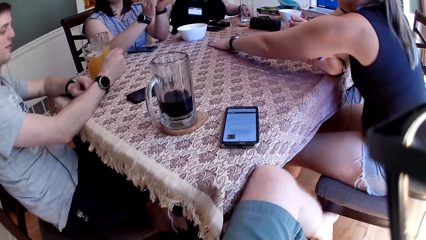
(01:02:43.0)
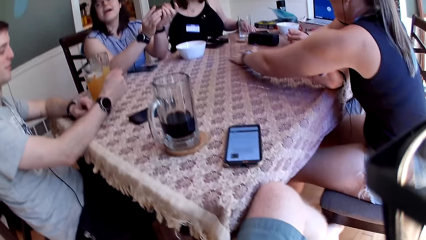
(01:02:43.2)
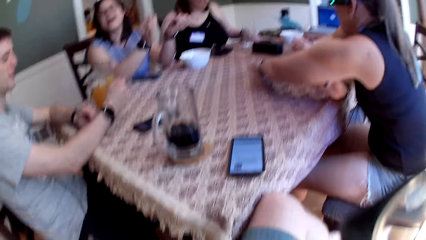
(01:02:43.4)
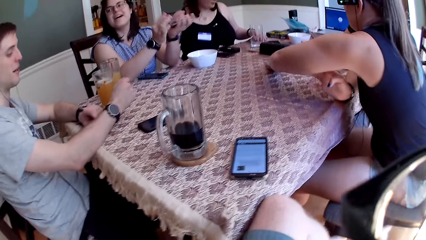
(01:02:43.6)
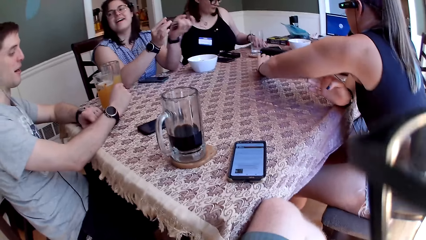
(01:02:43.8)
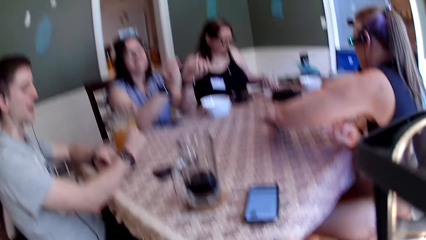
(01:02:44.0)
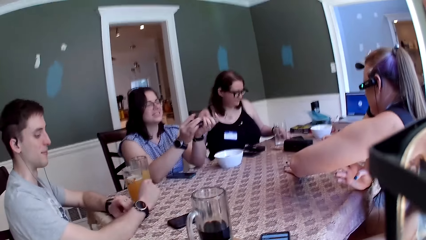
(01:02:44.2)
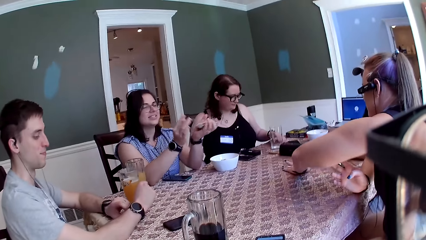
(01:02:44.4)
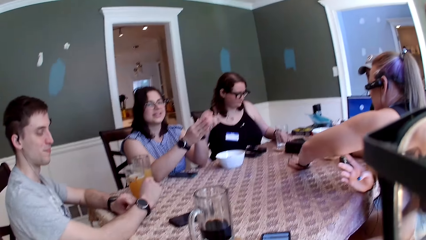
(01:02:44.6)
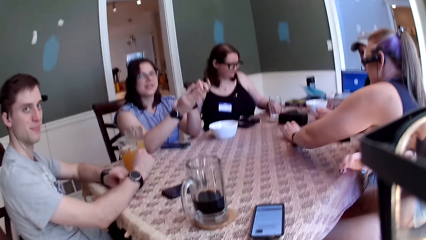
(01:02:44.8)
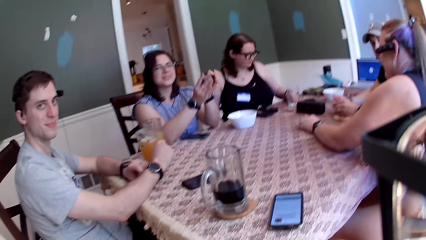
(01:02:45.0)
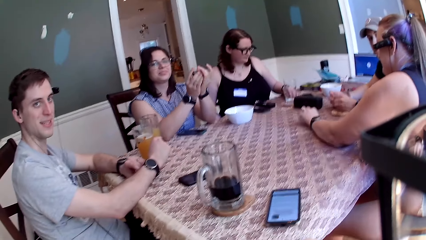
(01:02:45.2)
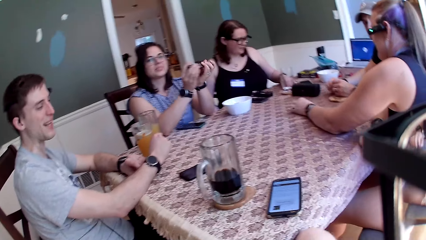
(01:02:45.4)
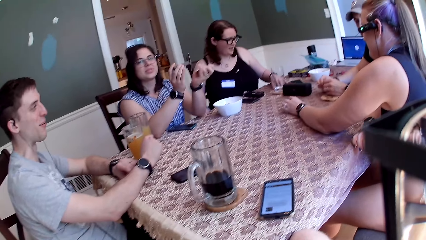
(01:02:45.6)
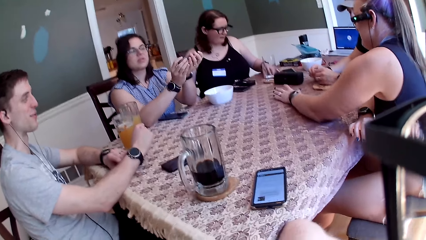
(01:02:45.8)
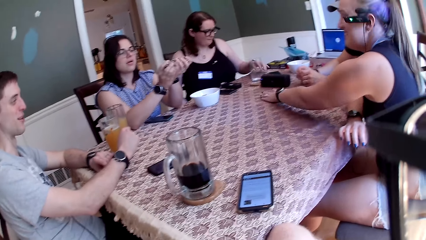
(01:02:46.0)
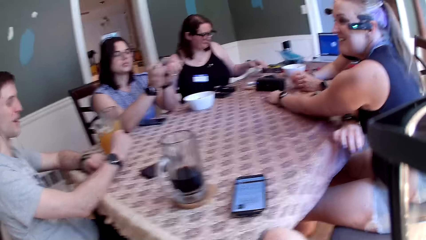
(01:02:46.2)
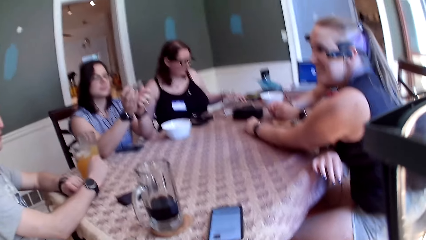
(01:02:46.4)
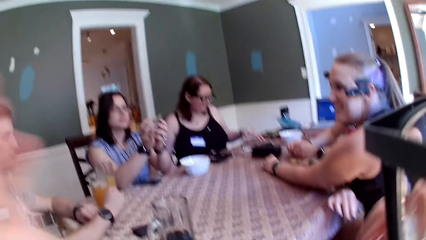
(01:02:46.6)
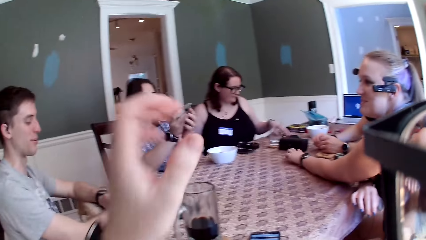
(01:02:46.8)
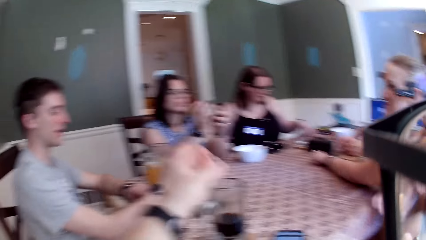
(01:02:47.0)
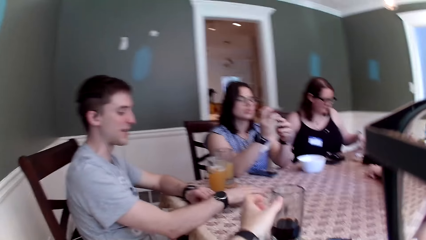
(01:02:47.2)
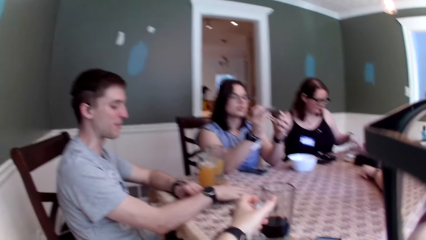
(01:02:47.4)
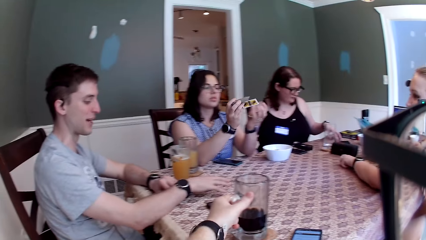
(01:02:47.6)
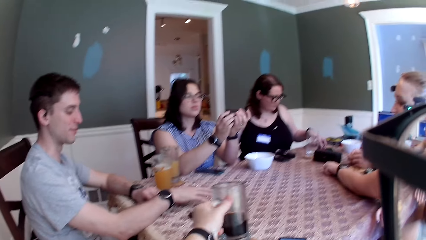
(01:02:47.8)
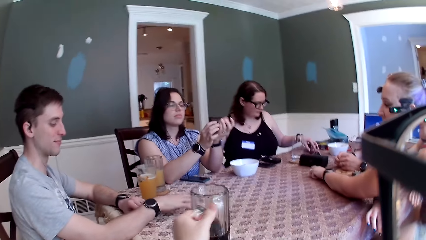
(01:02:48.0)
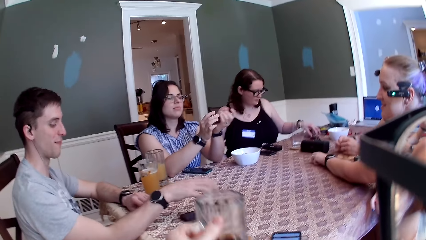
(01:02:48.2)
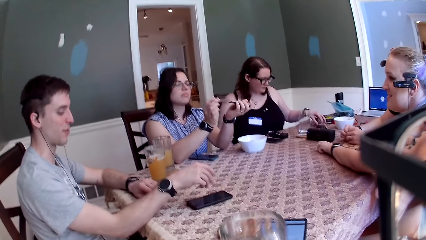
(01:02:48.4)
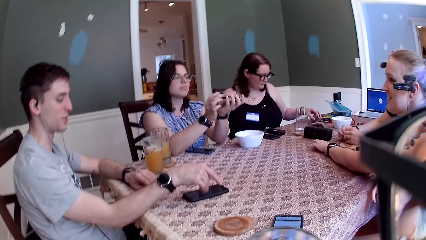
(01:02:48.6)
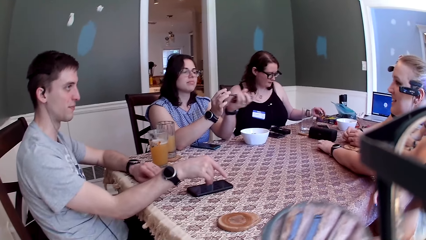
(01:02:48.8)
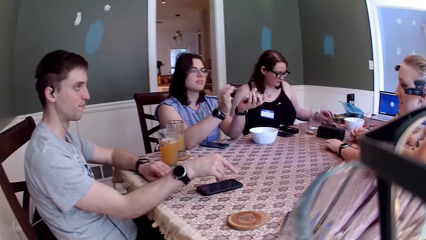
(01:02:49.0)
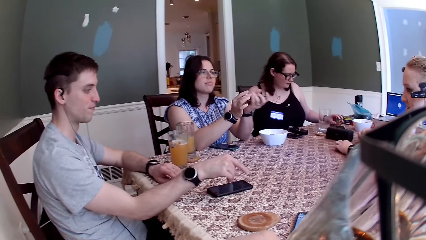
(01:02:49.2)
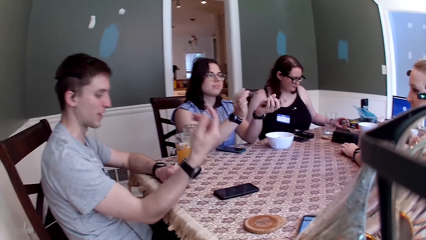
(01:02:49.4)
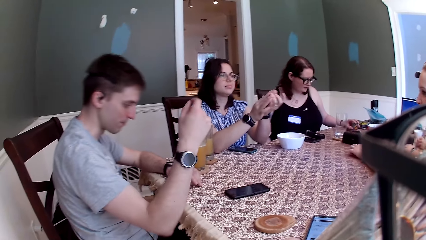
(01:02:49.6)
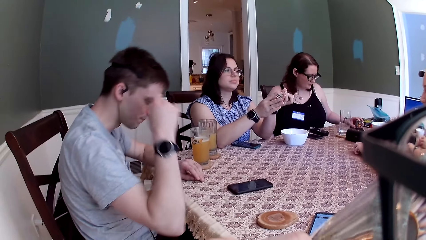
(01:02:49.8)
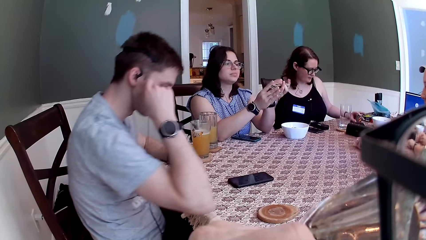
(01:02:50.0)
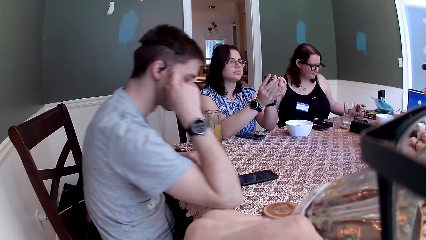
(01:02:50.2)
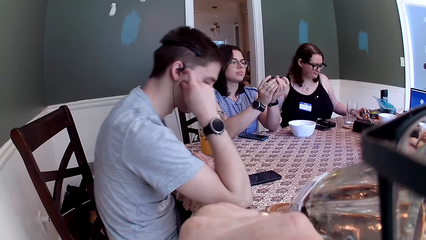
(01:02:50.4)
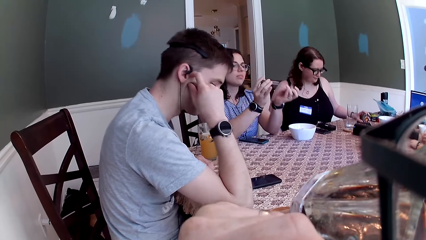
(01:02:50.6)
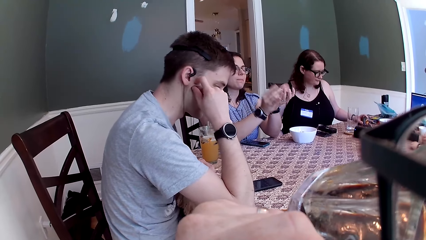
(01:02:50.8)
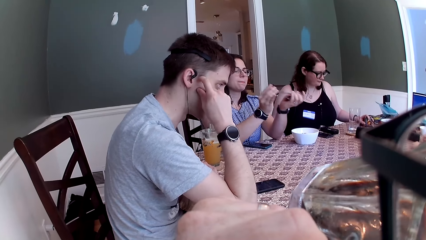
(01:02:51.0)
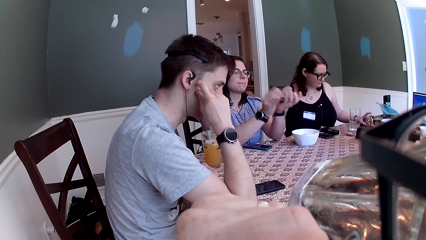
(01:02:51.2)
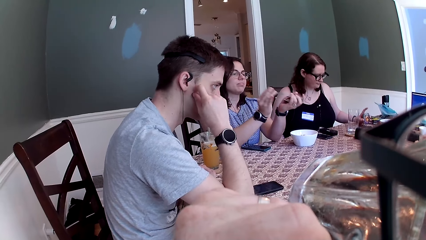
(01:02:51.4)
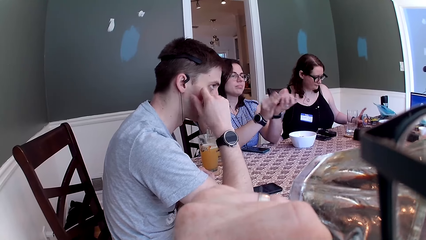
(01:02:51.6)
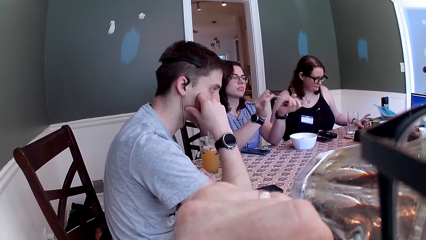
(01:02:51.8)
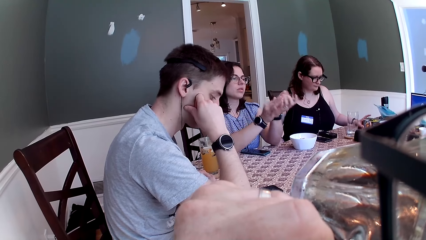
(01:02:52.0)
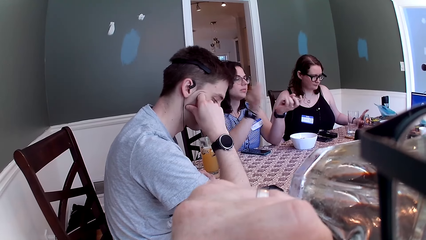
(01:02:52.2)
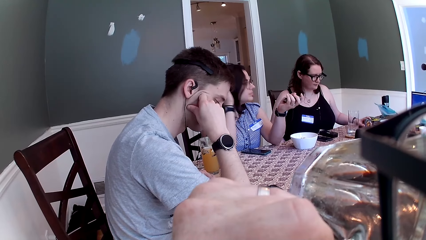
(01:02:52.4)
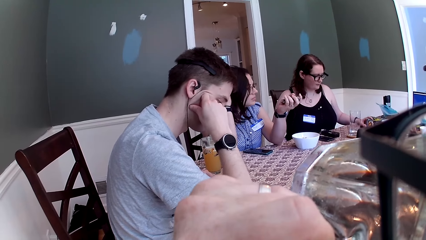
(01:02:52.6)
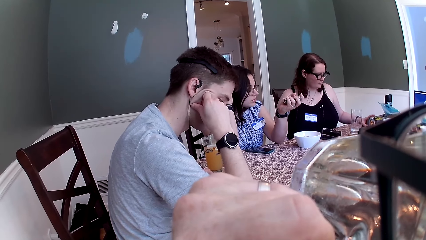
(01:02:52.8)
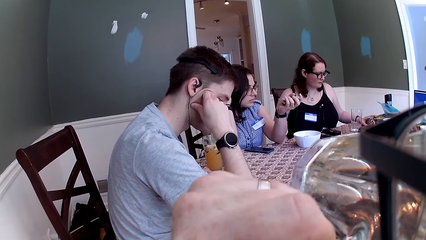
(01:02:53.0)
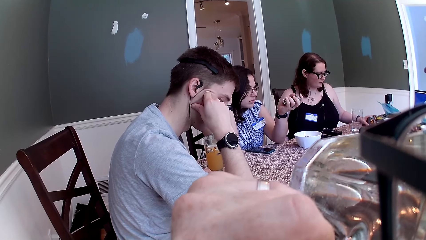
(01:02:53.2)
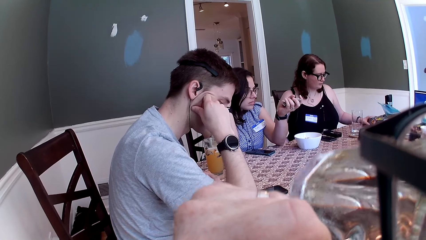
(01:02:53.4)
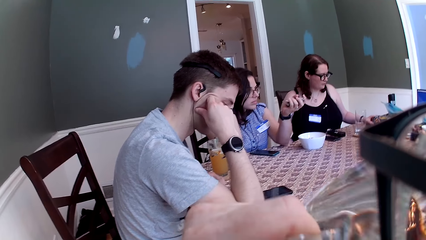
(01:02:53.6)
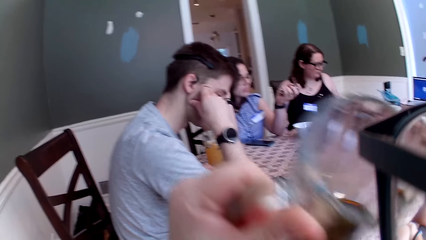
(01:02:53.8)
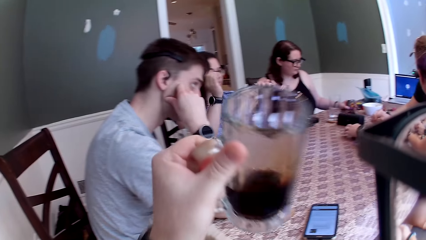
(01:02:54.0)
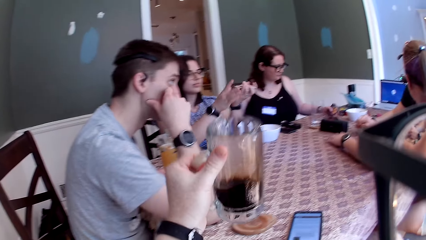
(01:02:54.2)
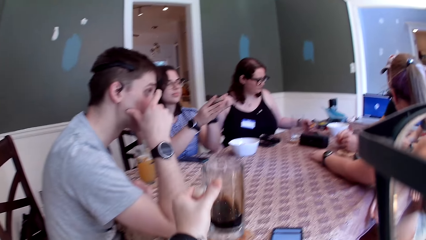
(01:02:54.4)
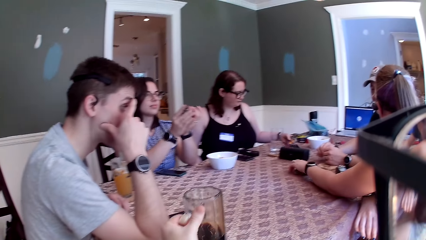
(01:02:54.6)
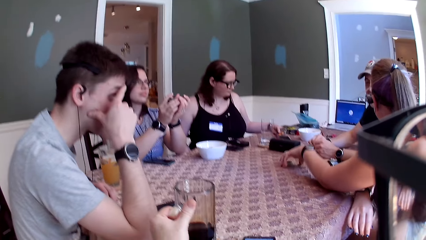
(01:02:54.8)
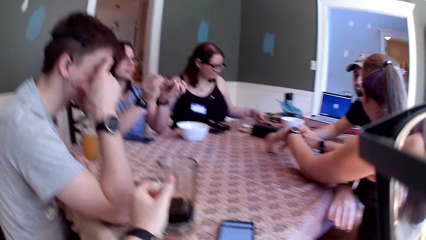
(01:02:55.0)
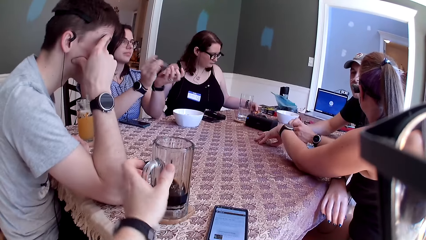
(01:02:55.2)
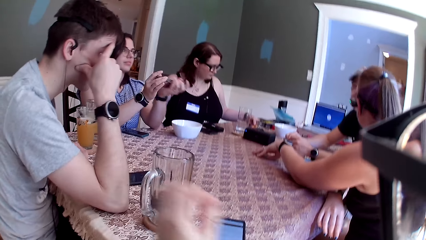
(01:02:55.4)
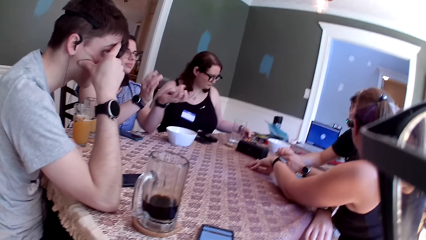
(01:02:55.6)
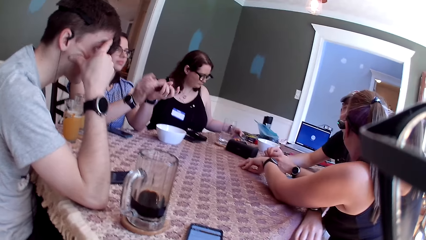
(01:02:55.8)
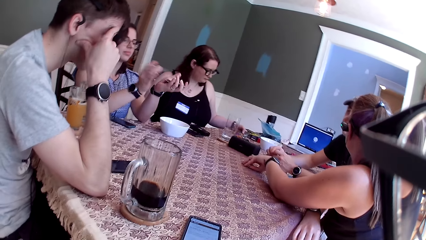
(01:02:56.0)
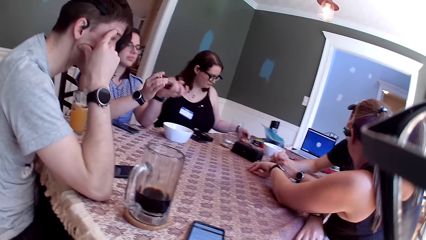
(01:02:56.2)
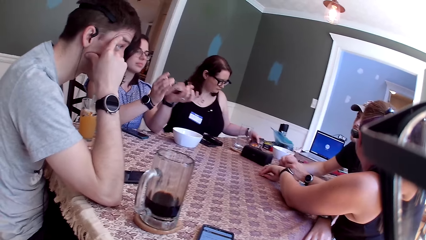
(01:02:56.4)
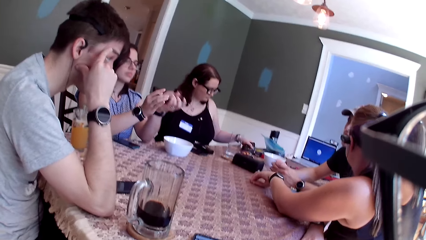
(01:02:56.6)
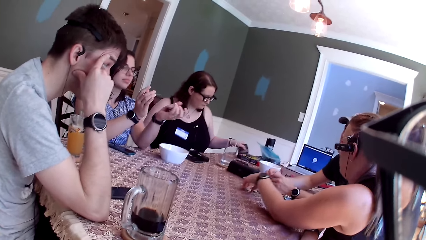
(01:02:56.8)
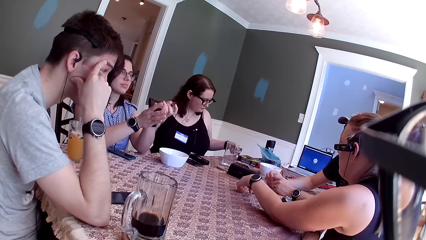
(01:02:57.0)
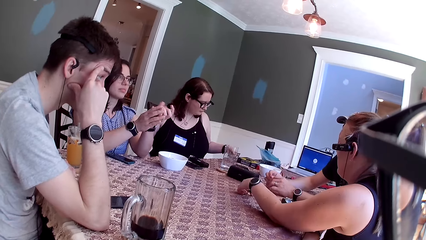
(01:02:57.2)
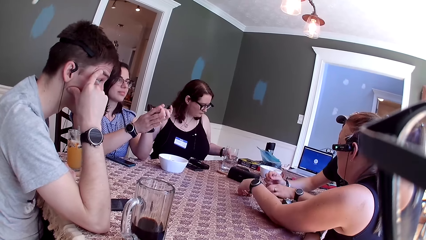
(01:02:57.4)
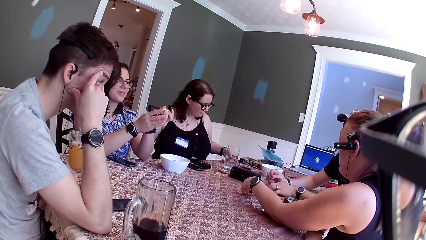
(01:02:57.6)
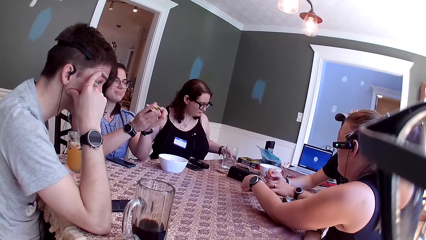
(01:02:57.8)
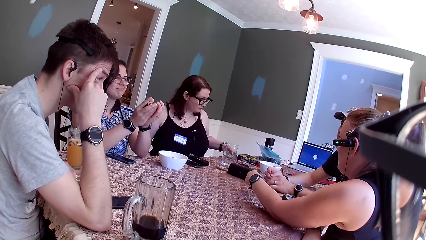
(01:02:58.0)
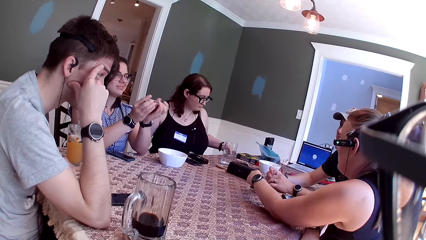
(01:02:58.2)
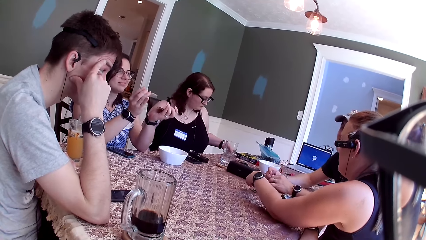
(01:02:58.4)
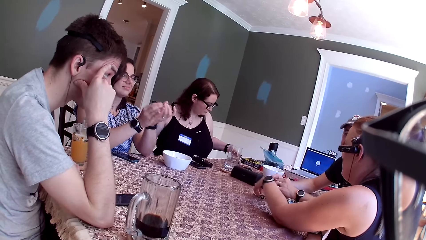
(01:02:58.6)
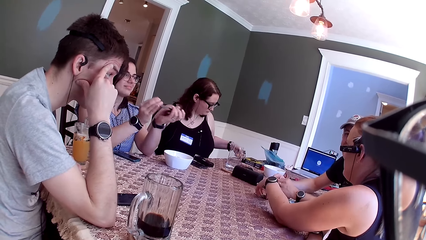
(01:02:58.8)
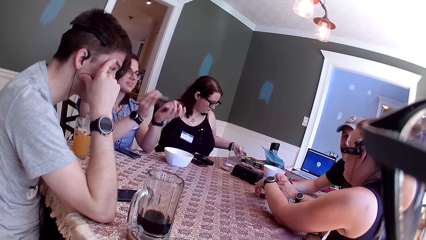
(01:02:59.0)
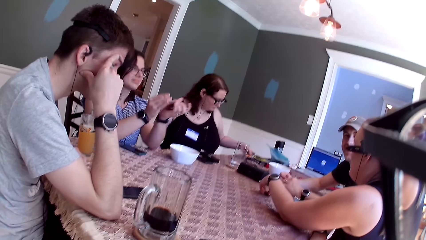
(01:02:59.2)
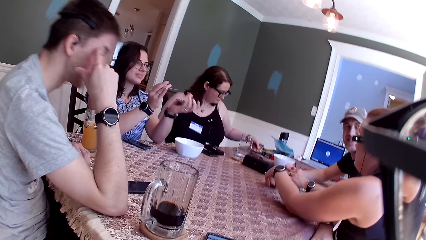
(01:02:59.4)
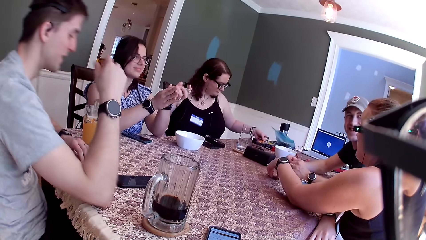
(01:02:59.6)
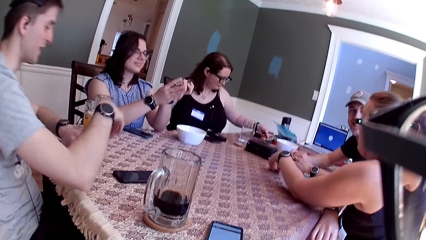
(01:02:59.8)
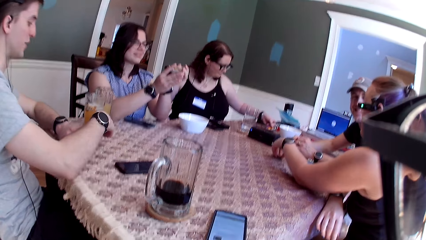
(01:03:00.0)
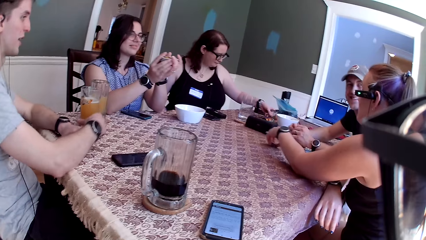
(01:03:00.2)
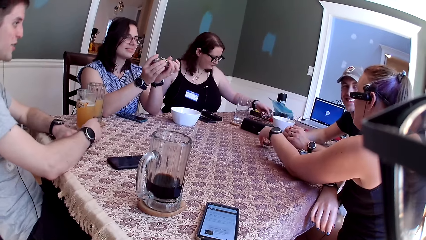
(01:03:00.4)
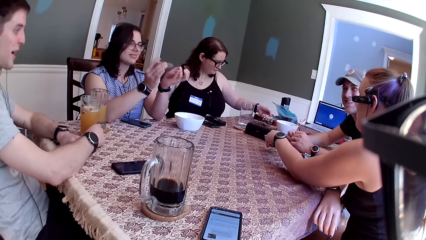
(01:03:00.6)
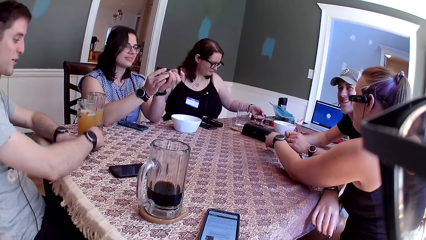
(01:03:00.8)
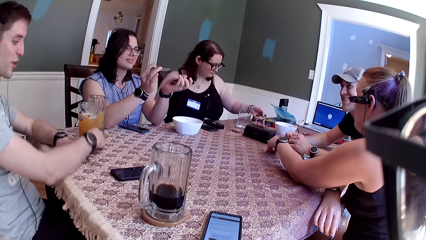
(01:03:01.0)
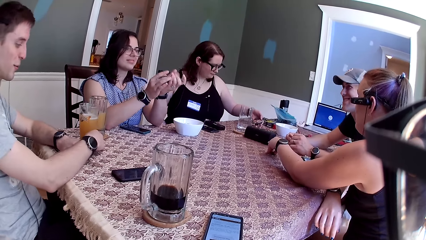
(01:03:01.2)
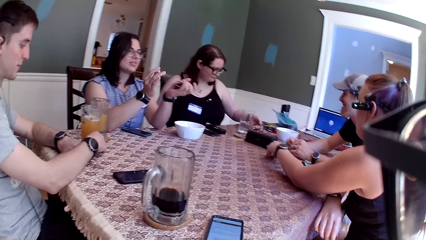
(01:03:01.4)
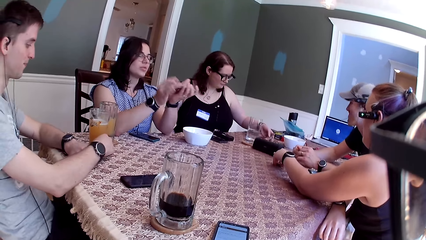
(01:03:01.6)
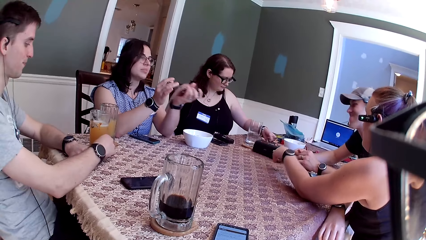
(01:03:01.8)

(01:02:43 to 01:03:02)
A woman laughs. The camera wearer speaks to the group of people at the table. A man speaks to the group of people and the camera wearer at the table. Another woman arranges some cards with her left hand. The camera wearer picks a cup from the table. He drinks from the cup in his left hand. A third woman speaks to the man. The third woman speaks to another man. The first woman scratches her hair with her right hand. The other man speaks to the third woman. The camera wearer drops the cup in his right hand on the coaster. The third woman plays with the tokens on the table with her left hand. The first man speaks to the group of people and the camera wearer at the table. The third woman speaks to the other man.
